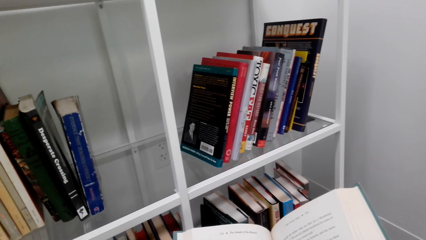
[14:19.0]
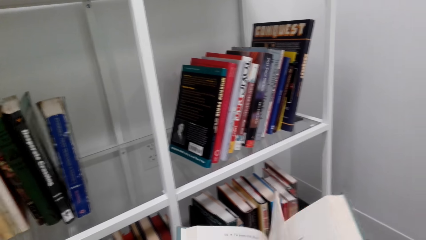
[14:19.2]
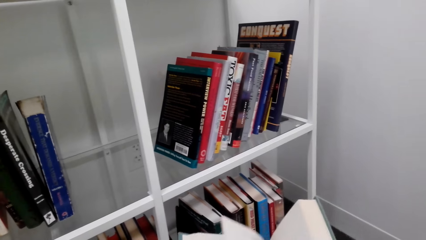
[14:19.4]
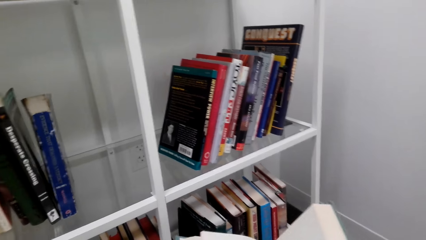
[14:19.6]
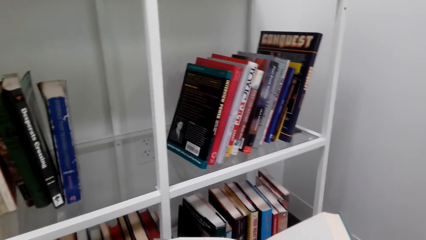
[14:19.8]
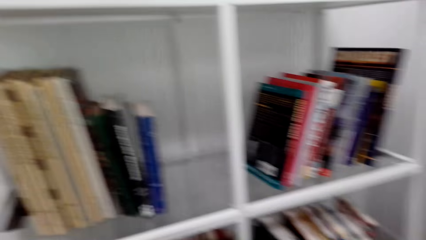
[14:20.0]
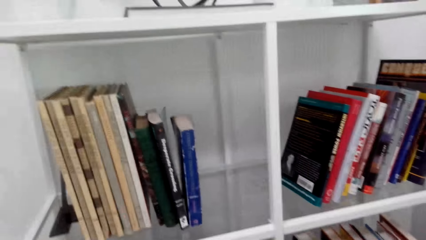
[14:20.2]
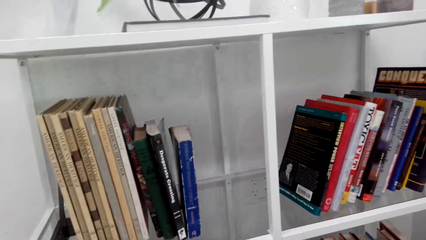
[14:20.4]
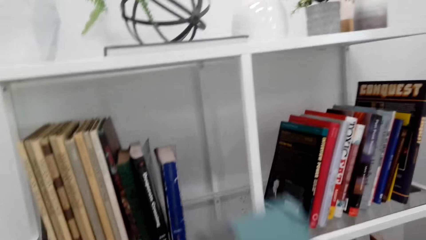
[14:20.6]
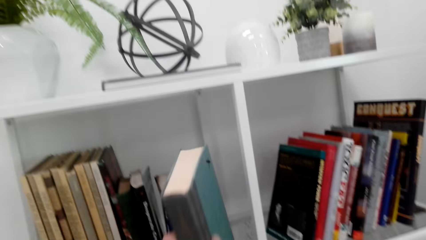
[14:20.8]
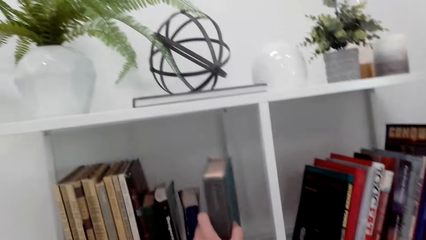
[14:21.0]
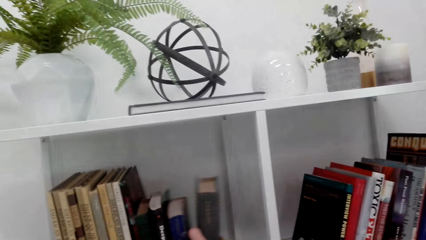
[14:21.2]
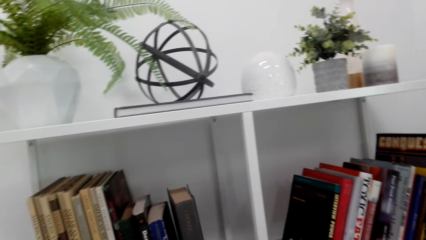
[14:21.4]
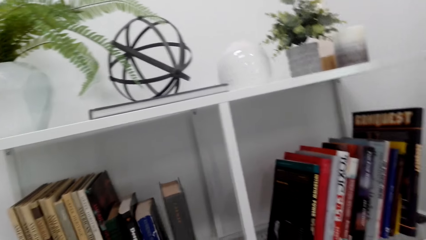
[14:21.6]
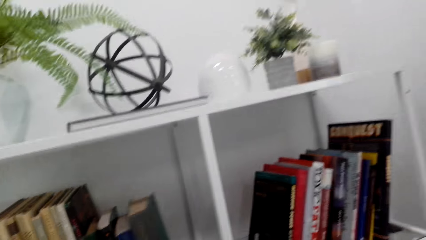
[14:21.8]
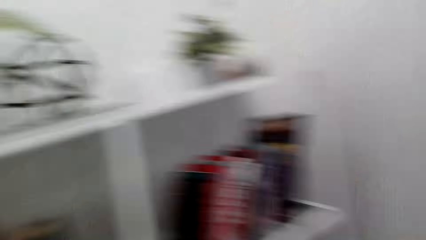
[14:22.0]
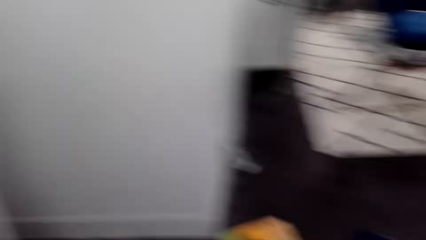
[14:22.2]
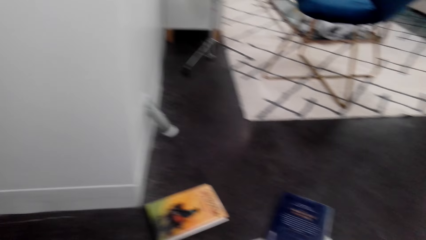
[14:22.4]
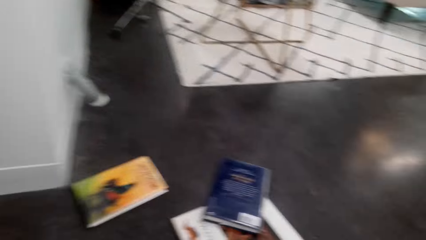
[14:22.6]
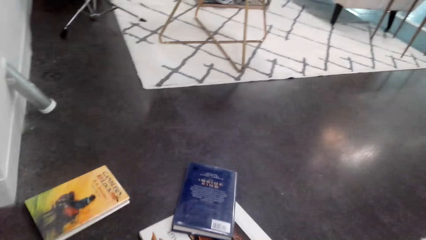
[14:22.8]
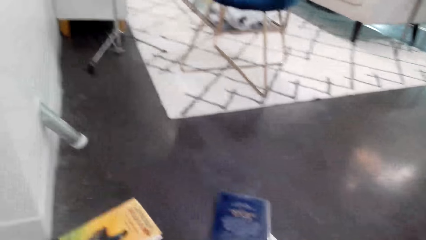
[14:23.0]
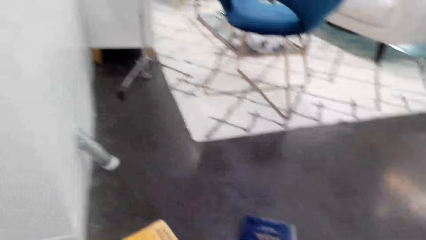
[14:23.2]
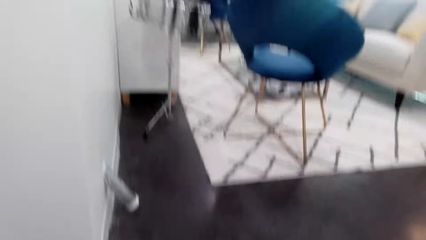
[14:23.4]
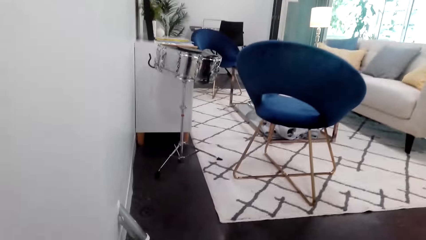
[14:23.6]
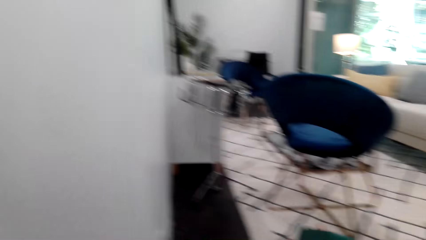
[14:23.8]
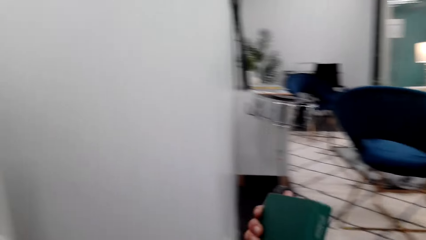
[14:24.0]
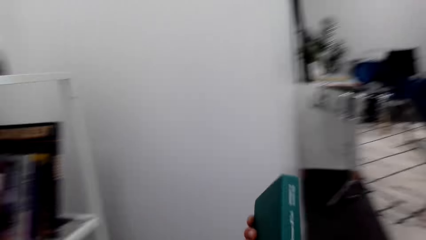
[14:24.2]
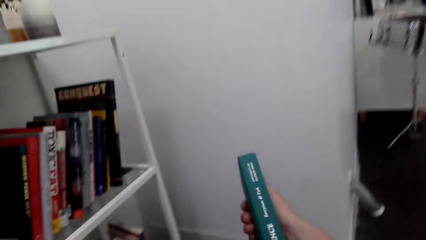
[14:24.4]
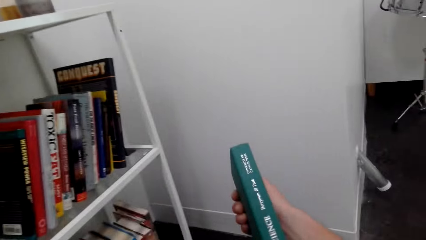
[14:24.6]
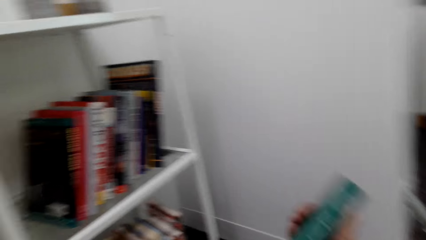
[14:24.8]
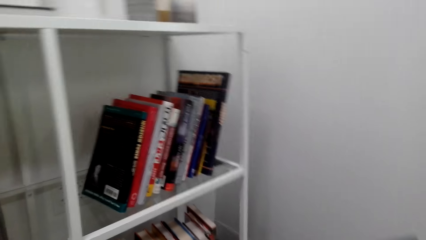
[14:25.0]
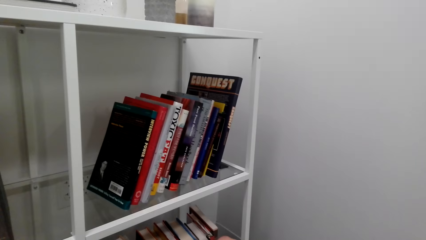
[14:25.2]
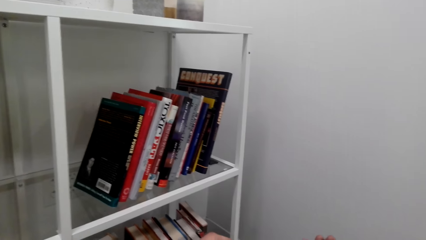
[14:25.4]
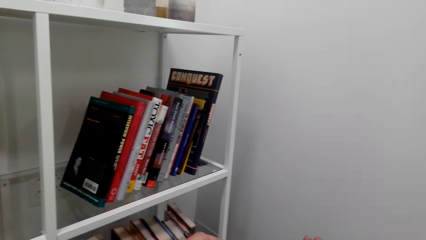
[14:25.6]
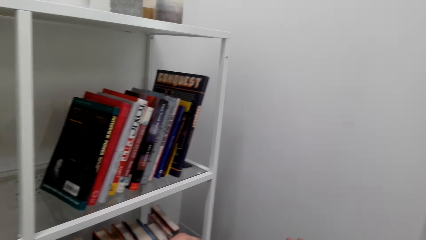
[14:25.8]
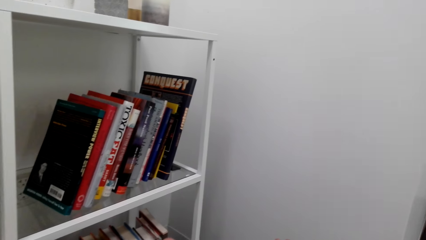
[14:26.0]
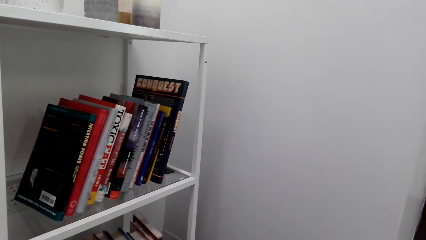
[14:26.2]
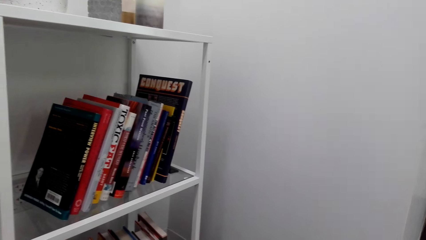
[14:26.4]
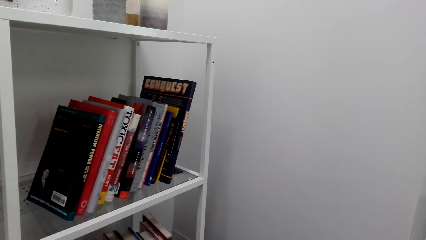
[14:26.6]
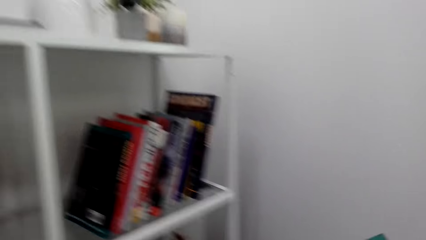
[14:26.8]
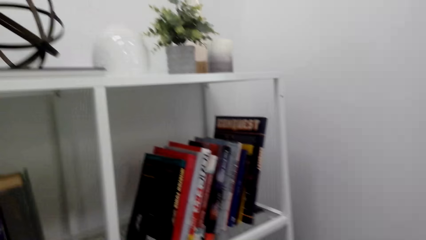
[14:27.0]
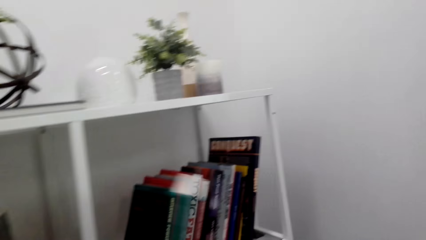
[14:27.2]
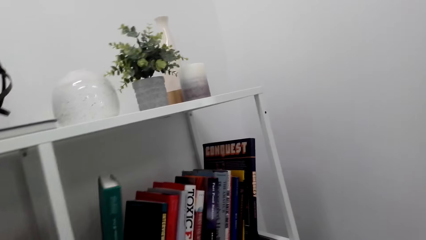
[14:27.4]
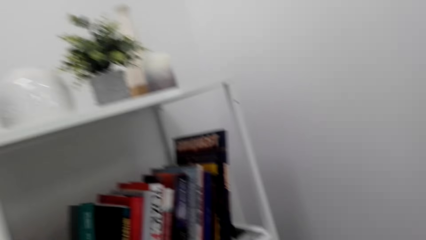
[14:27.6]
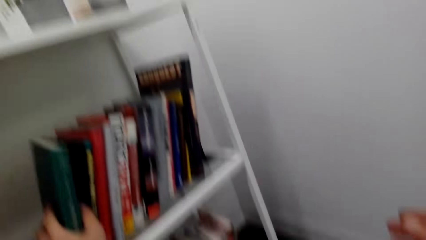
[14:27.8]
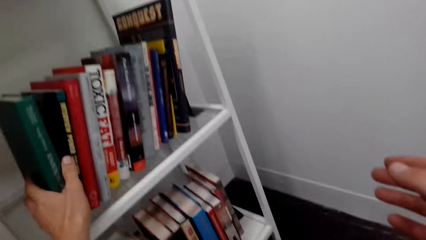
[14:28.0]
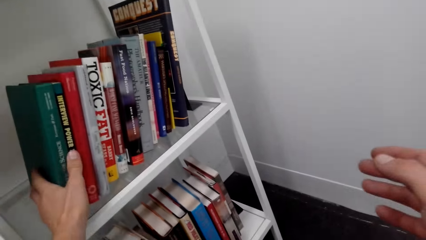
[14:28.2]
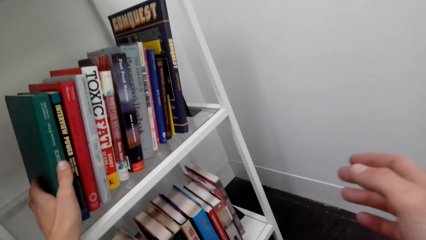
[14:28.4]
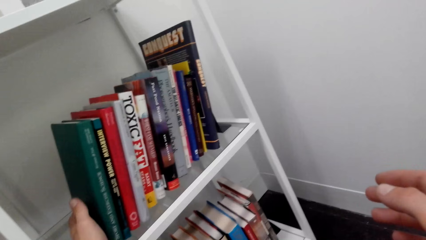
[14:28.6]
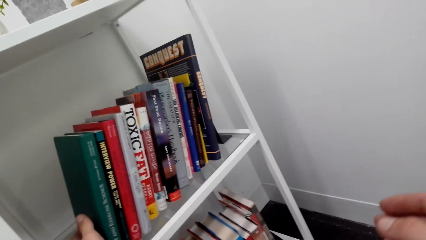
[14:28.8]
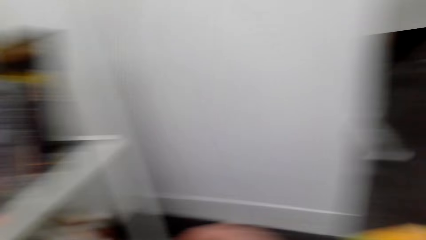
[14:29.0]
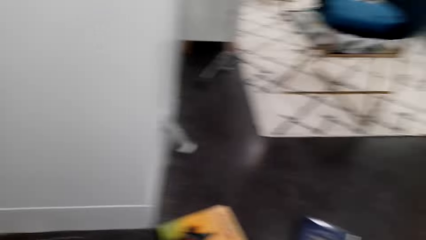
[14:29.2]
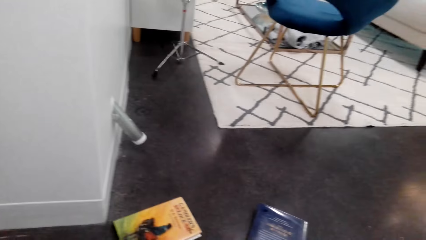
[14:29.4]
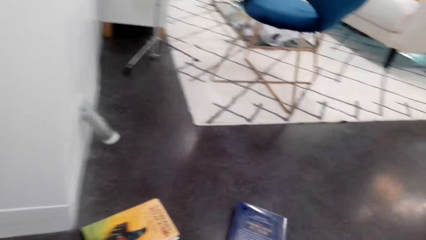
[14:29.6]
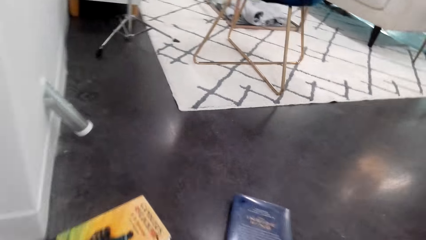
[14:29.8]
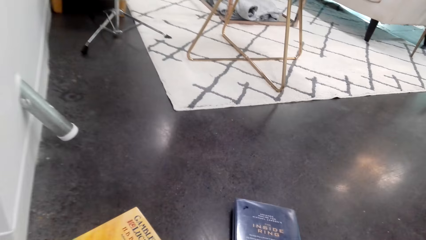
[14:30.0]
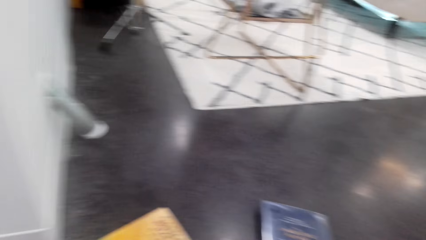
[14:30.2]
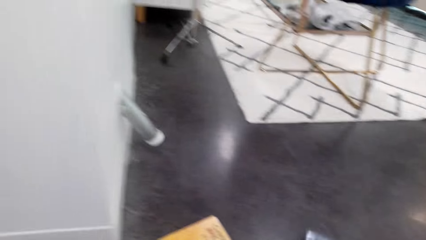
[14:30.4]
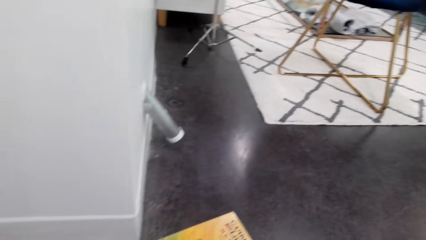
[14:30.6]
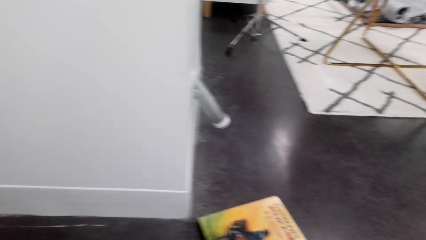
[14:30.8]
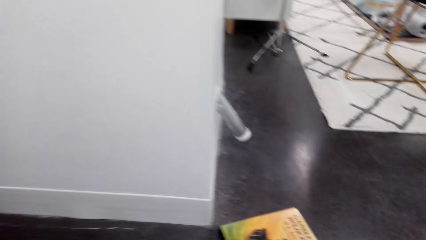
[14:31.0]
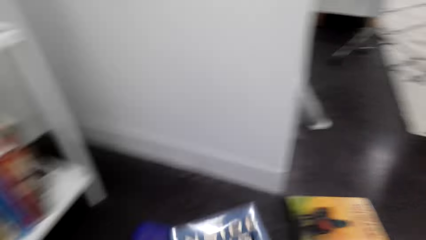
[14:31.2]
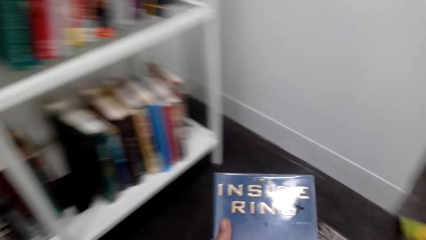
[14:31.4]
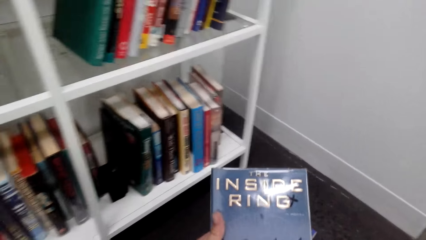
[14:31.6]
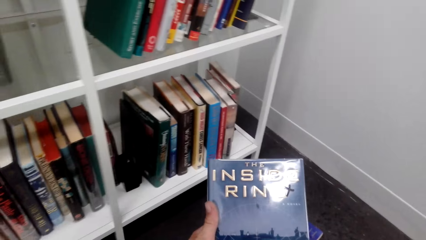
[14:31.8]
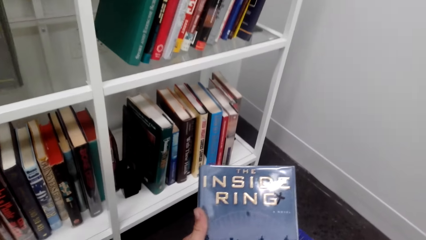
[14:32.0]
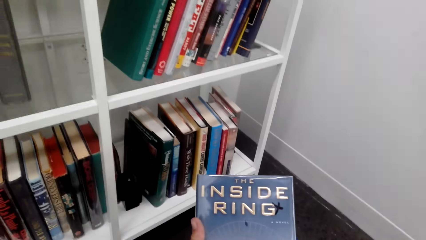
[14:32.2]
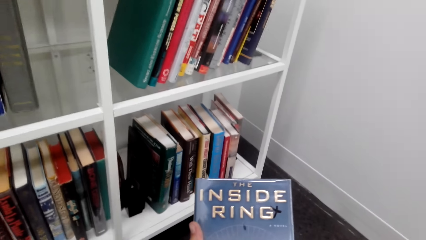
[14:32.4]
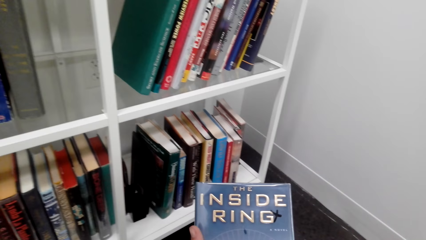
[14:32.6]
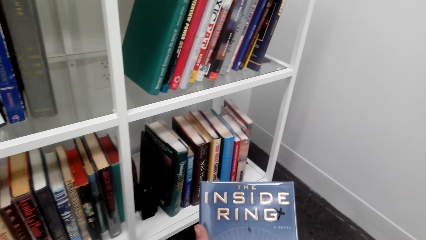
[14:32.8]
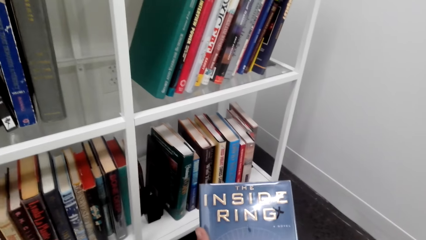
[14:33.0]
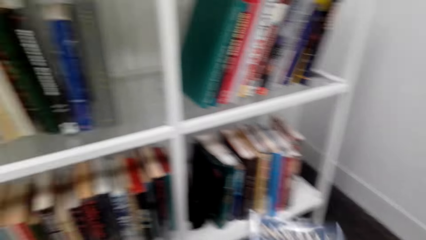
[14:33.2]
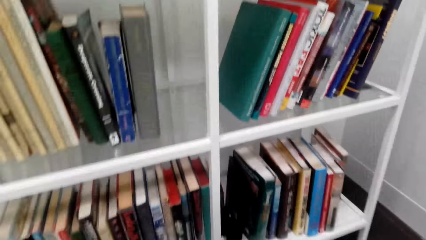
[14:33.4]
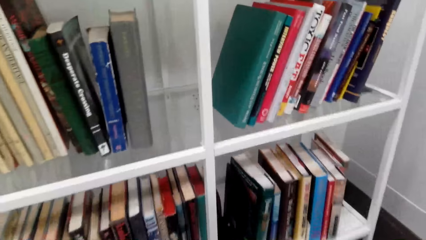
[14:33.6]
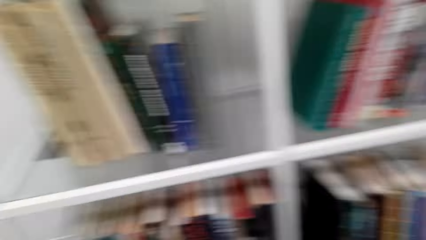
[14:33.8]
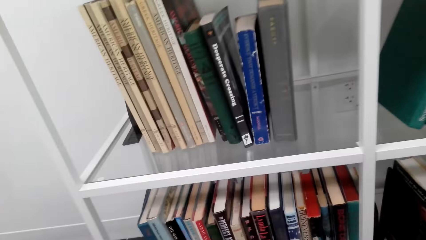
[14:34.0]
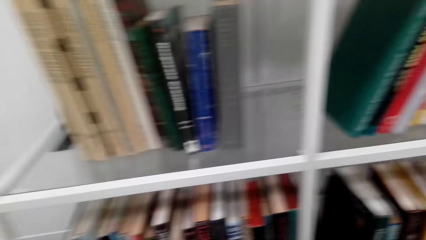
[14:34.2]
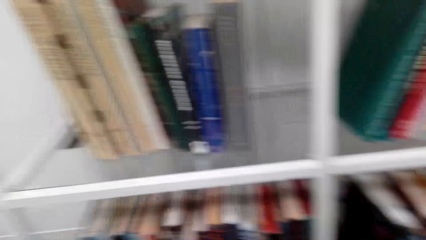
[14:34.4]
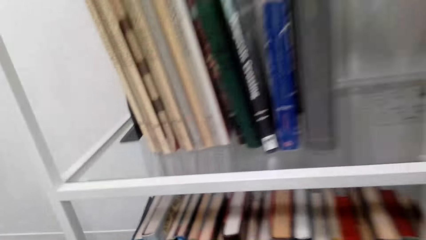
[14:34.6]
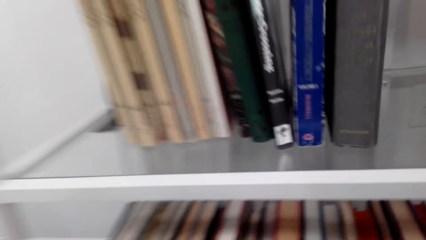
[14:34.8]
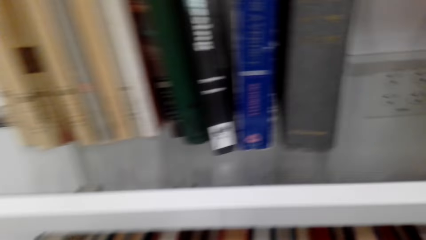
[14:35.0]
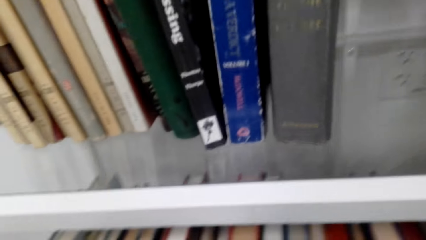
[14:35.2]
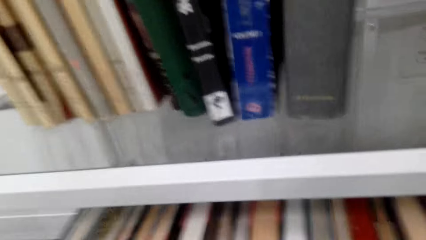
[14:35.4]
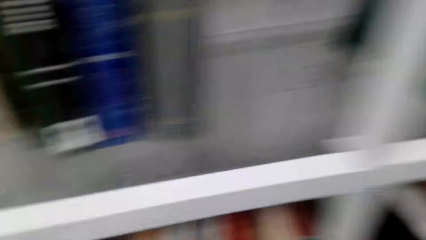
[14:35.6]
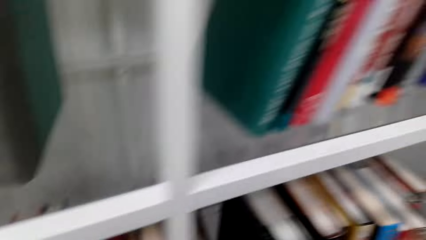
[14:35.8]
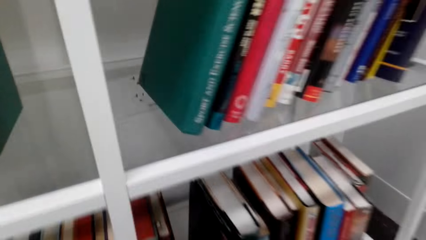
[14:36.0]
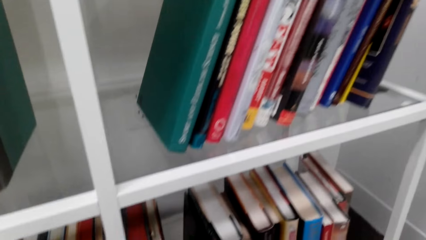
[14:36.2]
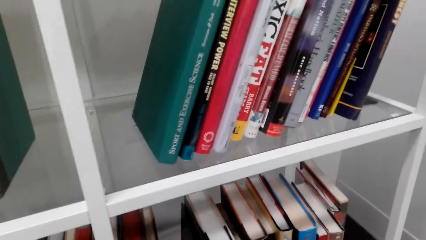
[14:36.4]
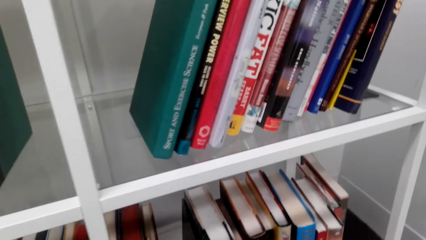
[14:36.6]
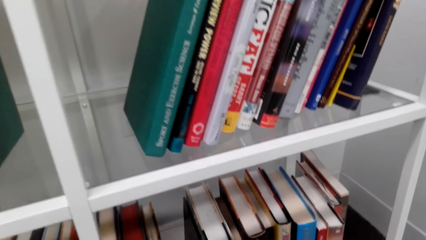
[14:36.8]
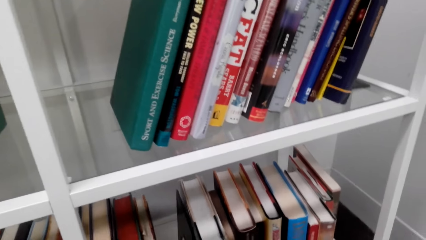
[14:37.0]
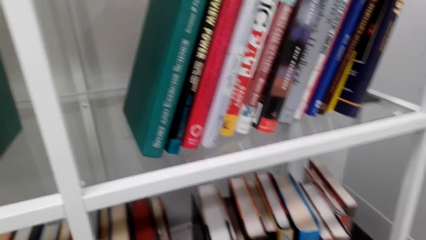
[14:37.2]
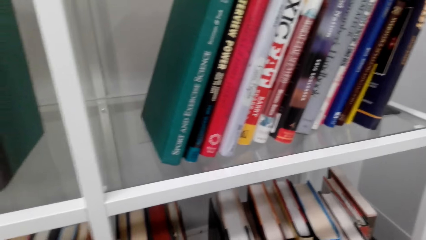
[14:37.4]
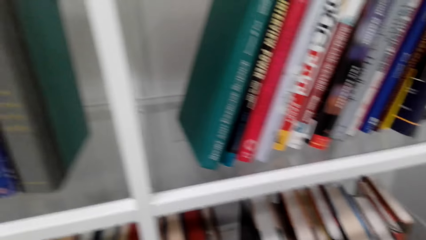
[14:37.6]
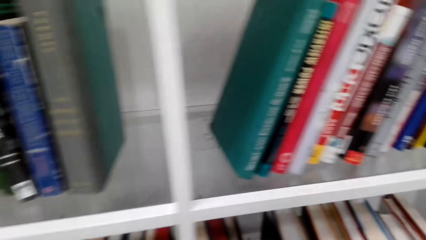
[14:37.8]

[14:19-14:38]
The camera wearer reads the book. They put the book on the bookshelf. They pick up a book. They read the book cover. They put the book on the bookshelf. They pick up another book from the floor. They read the book cover. They put the book on the bookshelf.
